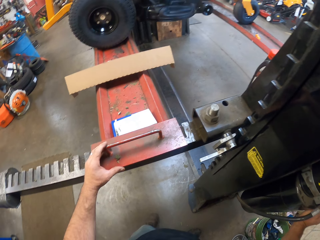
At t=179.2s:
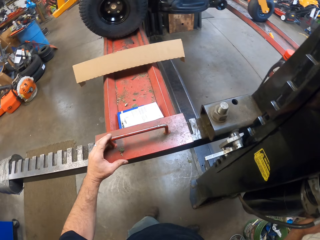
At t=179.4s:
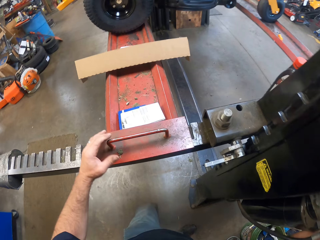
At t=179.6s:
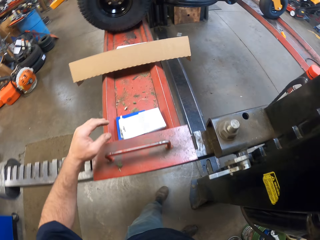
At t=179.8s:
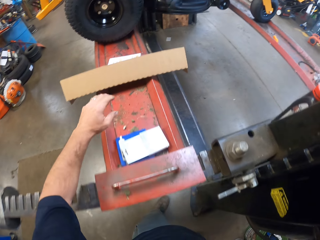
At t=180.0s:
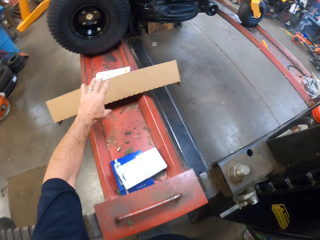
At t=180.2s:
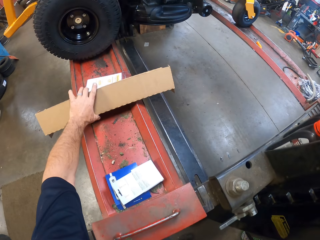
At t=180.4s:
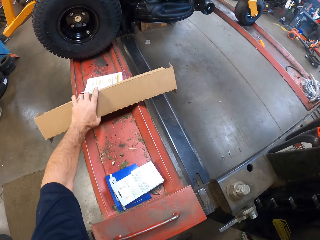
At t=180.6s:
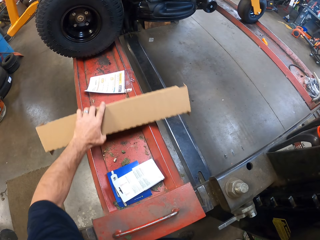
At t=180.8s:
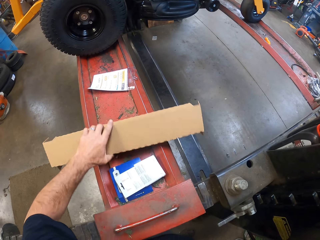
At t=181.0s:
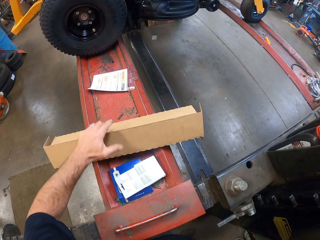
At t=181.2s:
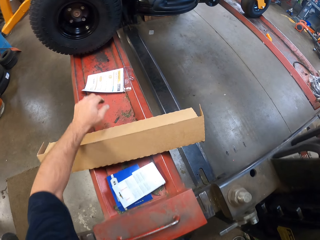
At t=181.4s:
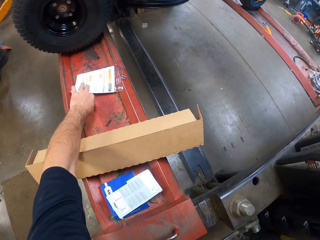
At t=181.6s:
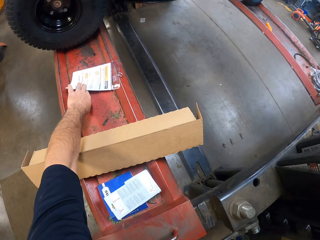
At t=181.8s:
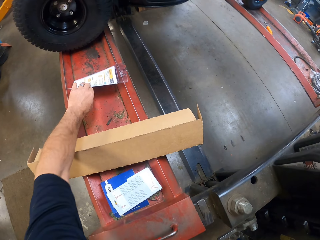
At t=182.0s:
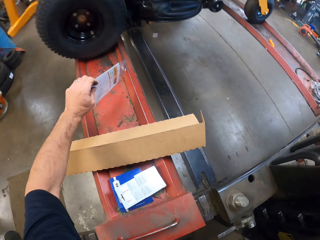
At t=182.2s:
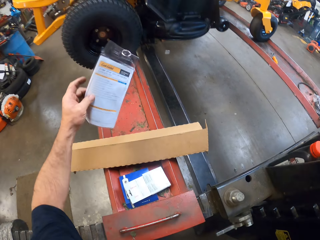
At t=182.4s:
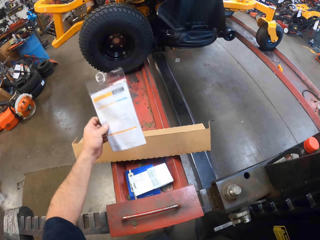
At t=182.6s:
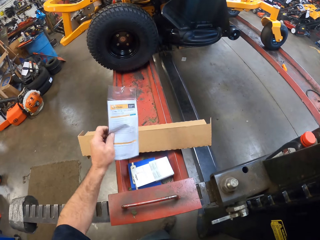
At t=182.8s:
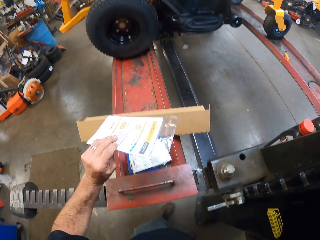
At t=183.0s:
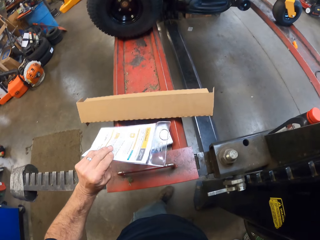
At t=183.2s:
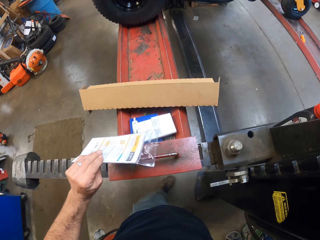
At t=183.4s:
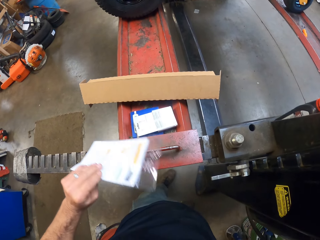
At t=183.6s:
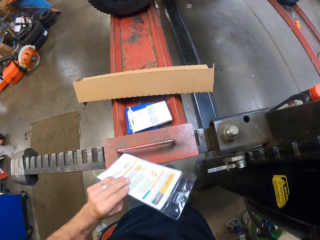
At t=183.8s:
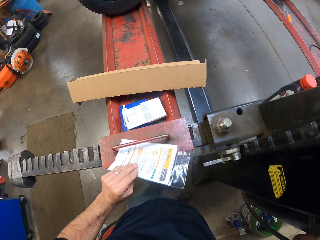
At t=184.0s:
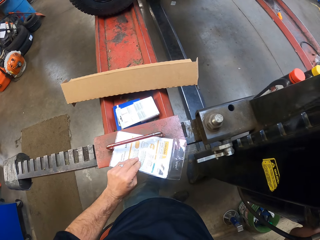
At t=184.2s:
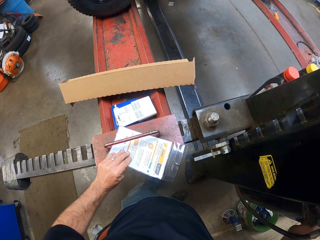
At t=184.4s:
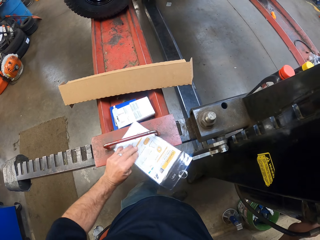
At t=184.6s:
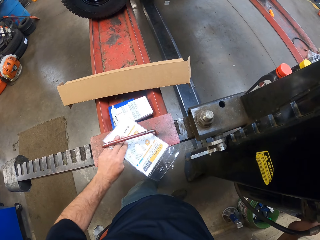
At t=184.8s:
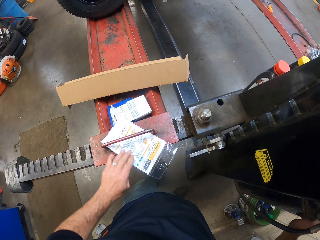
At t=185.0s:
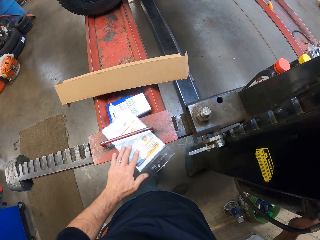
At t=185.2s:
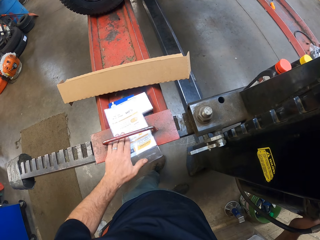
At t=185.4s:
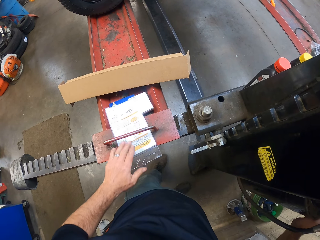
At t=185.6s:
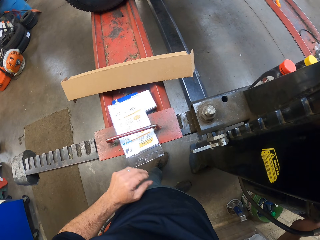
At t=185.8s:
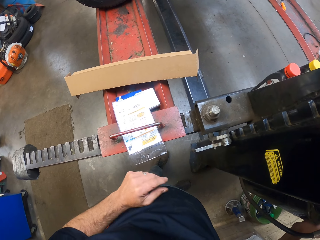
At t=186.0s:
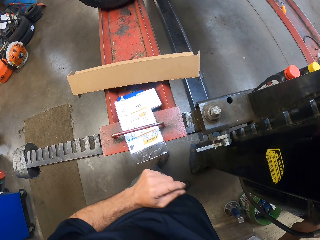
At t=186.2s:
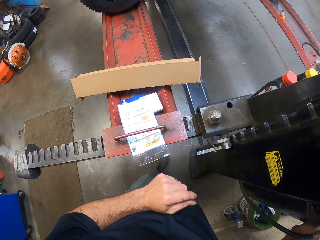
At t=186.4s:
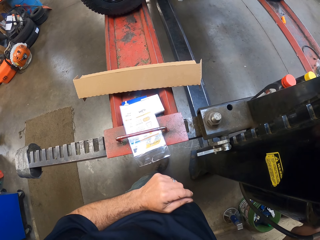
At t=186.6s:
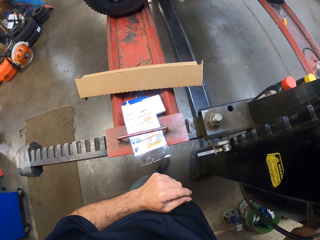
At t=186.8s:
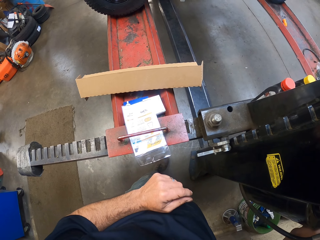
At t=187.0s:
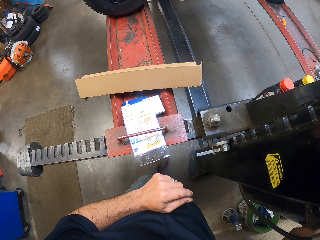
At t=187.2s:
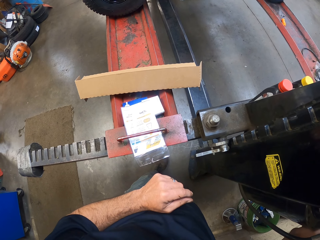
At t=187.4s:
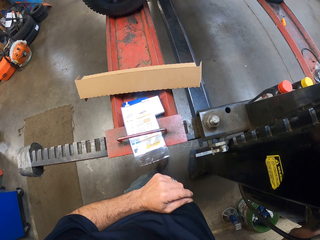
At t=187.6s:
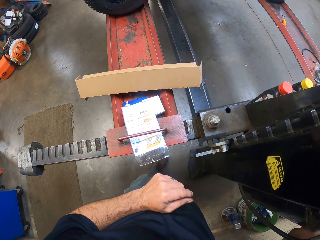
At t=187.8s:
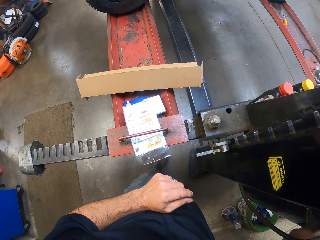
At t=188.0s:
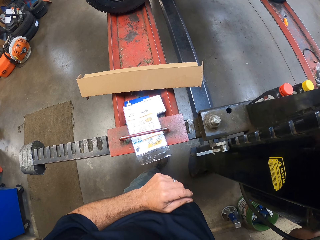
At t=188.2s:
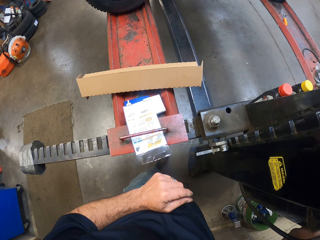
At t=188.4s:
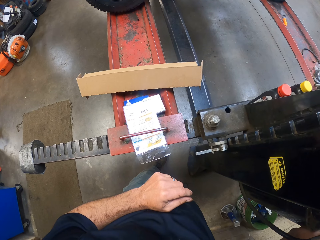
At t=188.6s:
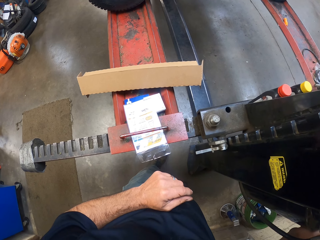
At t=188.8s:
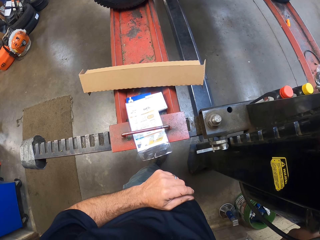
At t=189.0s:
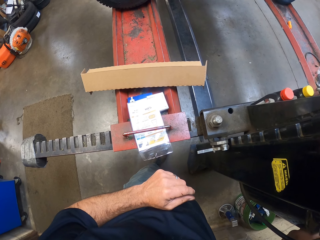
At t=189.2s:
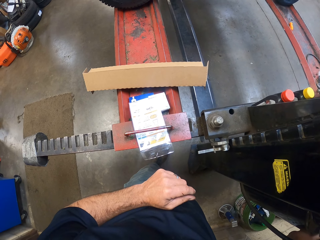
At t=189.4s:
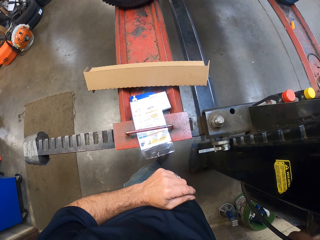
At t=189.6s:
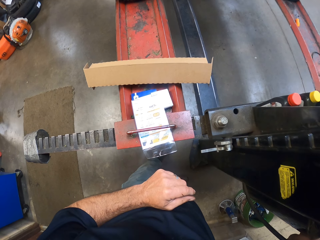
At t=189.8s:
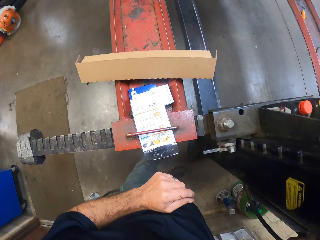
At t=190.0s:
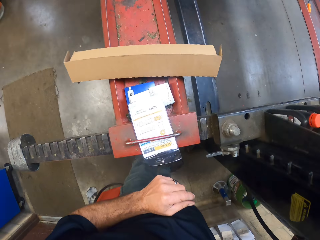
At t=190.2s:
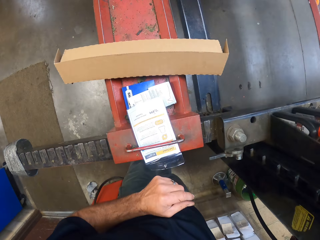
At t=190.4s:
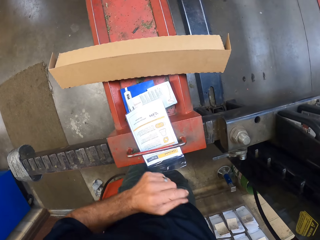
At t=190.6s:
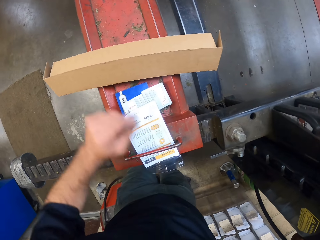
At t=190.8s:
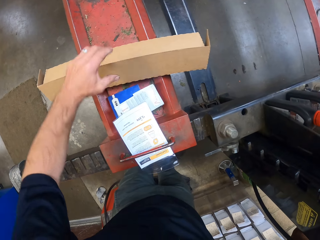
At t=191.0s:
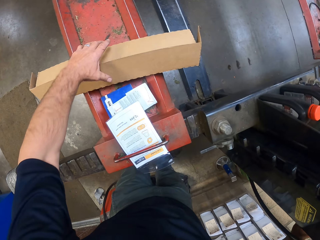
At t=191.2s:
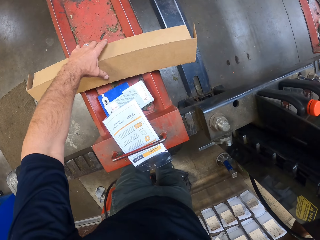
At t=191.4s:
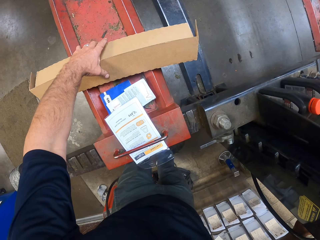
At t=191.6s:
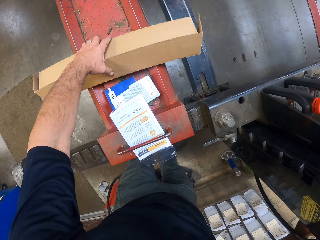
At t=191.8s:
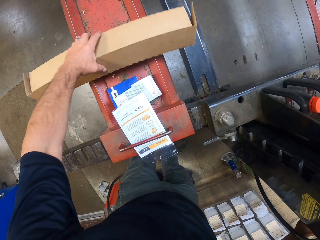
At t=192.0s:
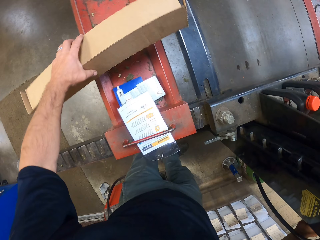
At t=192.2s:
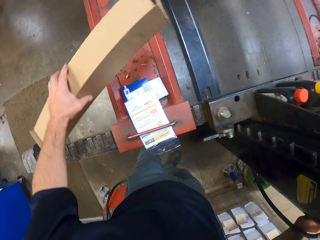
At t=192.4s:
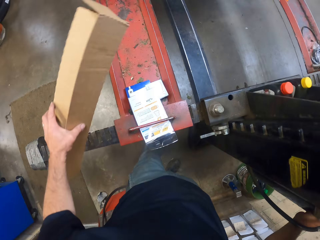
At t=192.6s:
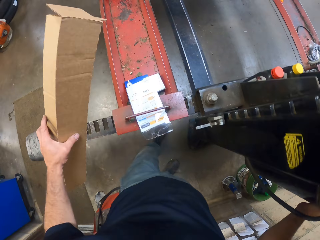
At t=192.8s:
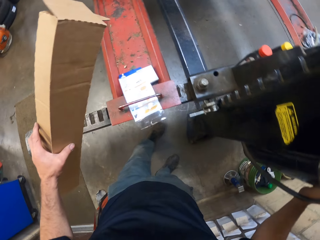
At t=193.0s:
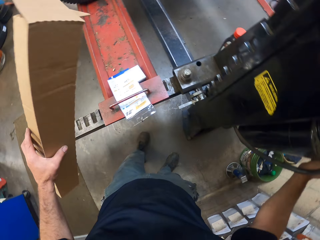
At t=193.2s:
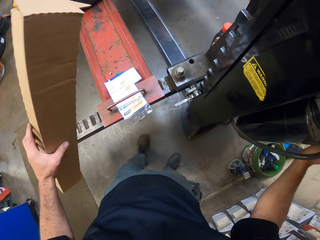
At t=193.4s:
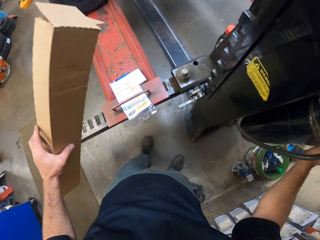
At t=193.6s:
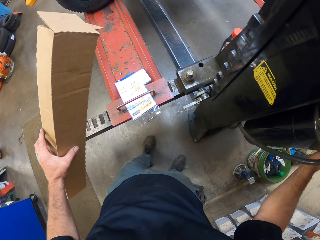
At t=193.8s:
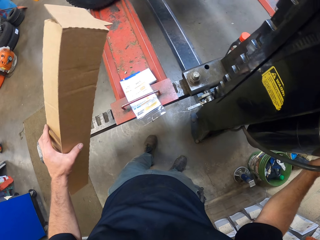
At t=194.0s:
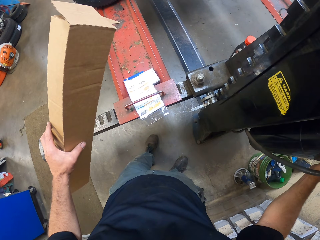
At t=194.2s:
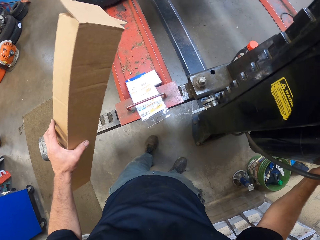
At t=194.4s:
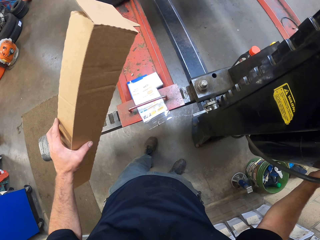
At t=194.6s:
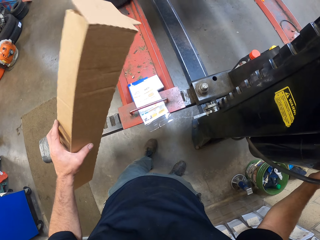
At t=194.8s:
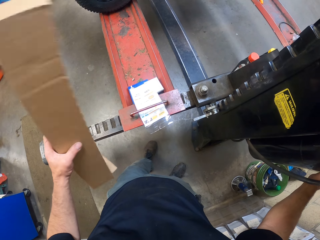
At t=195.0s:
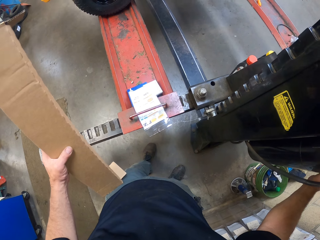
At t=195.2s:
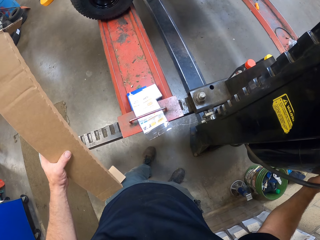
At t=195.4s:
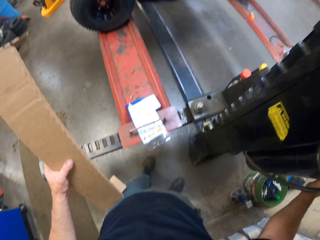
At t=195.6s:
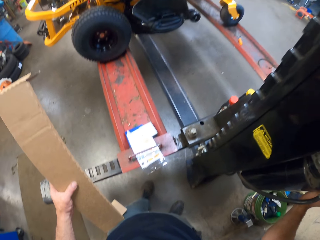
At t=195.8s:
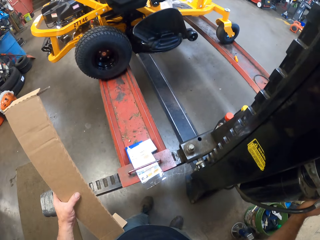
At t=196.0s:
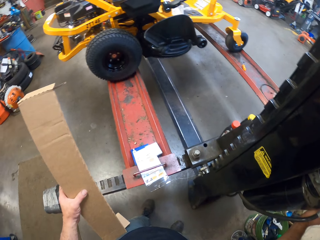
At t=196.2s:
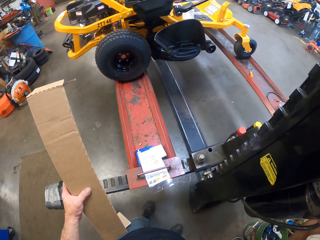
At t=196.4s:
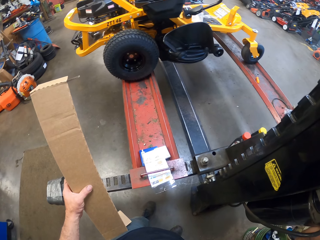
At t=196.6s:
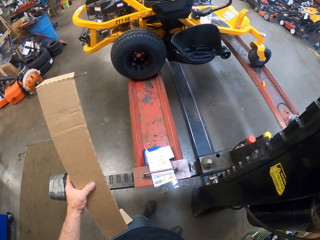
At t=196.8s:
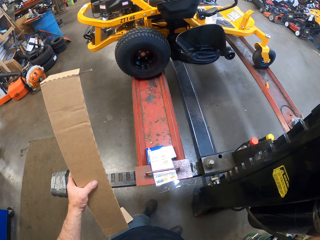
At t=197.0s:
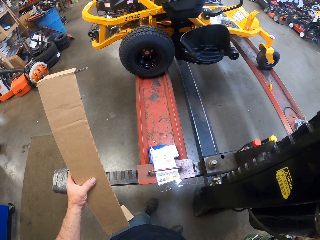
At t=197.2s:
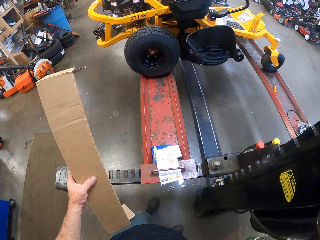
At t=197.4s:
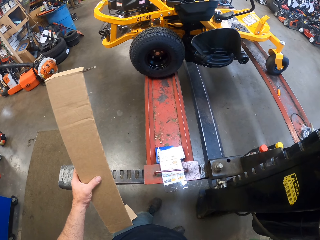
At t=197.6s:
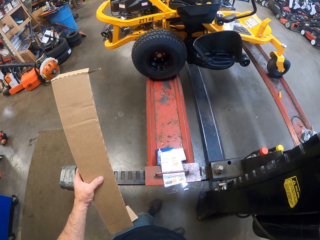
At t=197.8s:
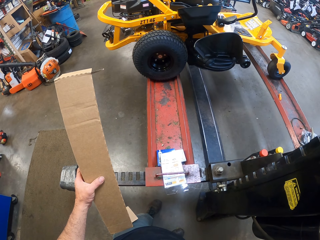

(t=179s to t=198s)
The camera wearer adjusts another paper box on the hydraulic lift platform with his left hand. He picks up a carton and puts down the carton. He moves a package nylon from the hydraulic lift platform to the cross beam with his left hand. He picks up a piece of paper, looks at the paper, and puts down the paper. He pulls down the machine. He picks up the carton. He carries the paper box from the hydraulic lift platform with his left hand. He pulls down the machine.

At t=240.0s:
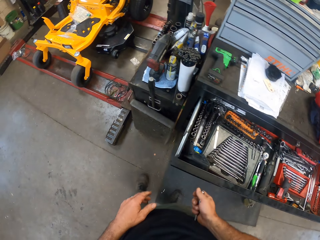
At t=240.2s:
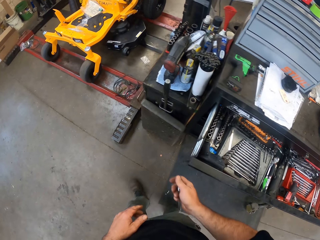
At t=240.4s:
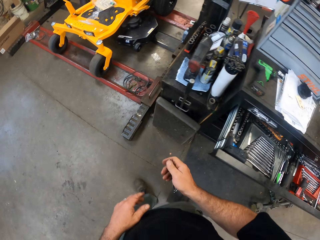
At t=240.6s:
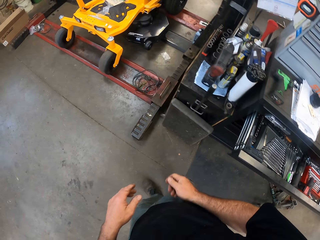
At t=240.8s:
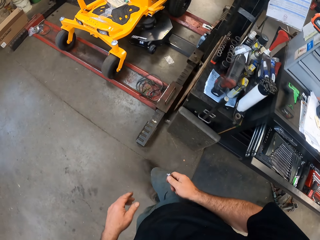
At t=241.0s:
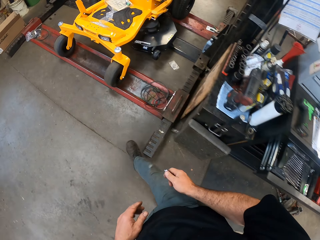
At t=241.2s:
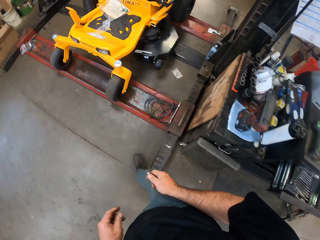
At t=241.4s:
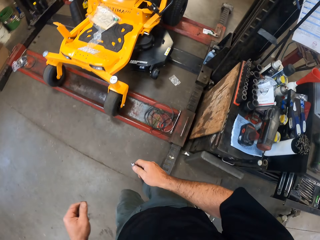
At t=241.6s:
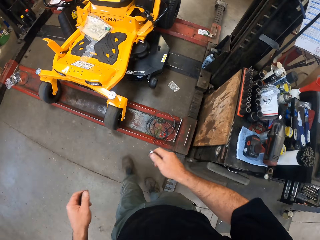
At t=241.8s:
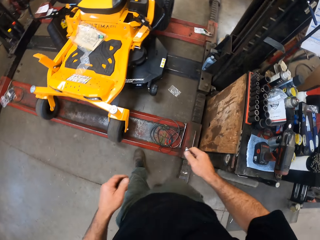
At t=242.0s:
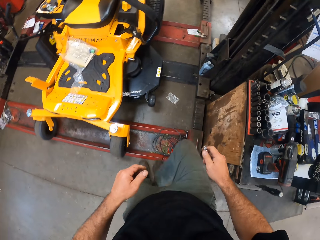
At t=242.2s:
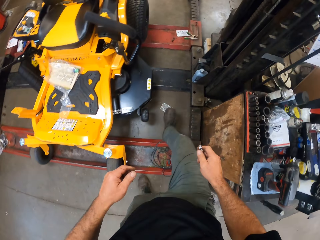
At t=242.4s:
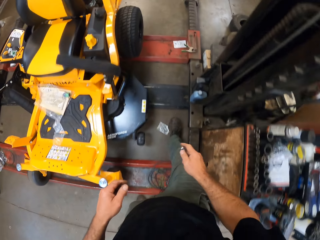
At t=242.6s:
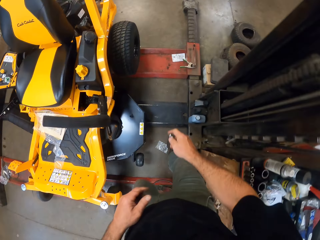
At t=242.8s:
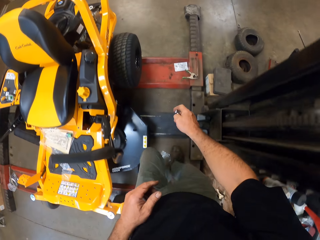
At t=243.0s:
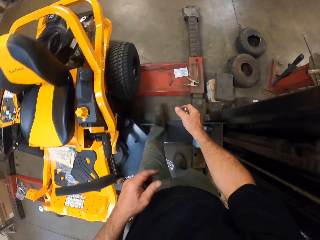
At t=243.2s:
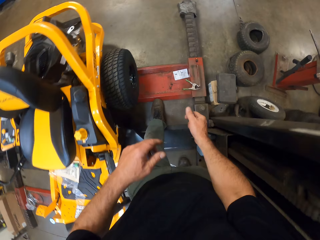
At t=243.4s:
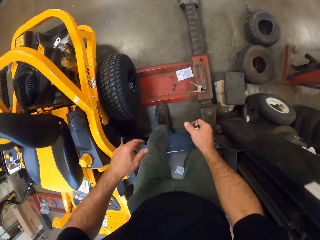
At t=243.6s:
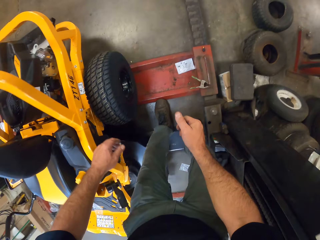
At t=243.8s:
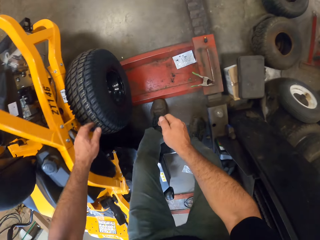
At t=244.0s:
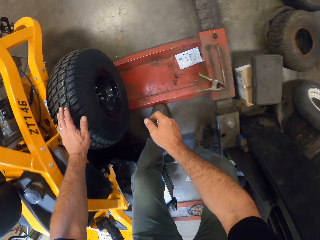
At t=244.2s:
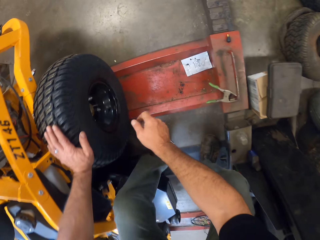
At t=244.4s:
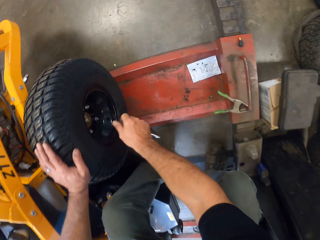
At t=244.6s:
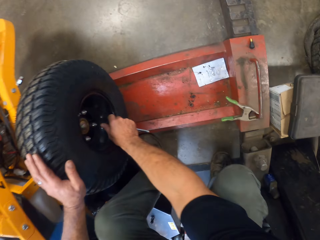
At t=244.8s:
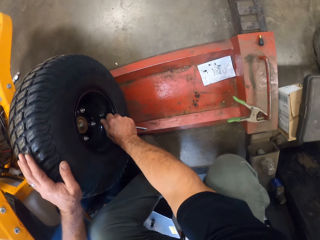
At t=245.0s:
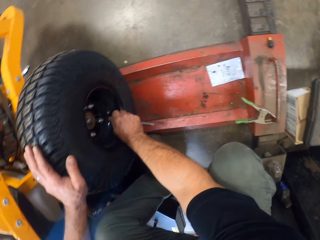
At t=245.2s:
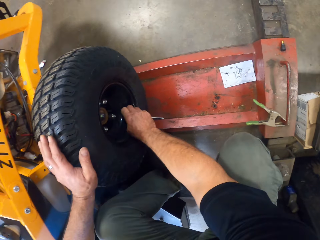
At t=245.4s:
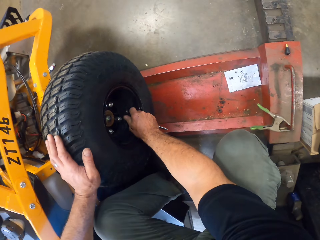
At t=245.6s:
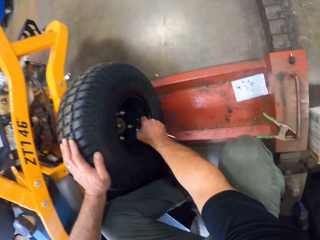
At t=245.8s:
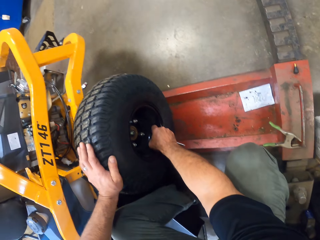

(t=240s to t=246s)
The camera wearer closes the drawer. He walks around. He opens the wheel bolts. He removes a tubeless air valve from one of the rear tires of the mower with his right hand.
